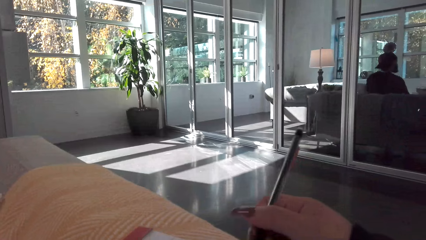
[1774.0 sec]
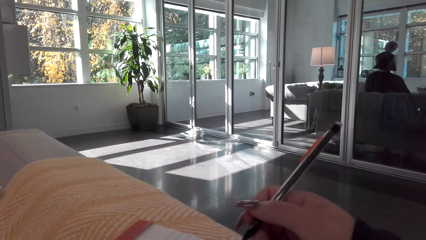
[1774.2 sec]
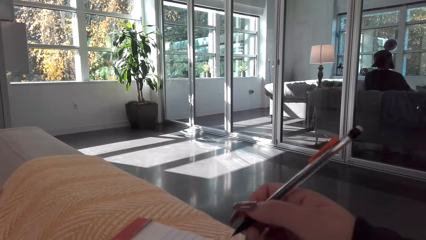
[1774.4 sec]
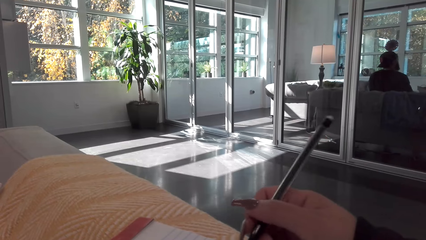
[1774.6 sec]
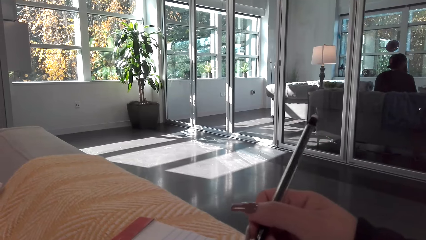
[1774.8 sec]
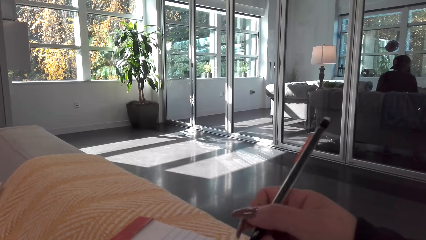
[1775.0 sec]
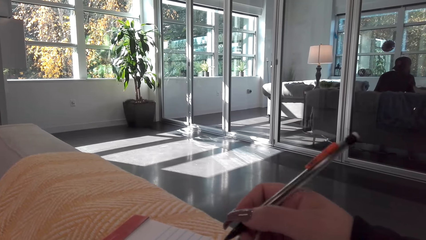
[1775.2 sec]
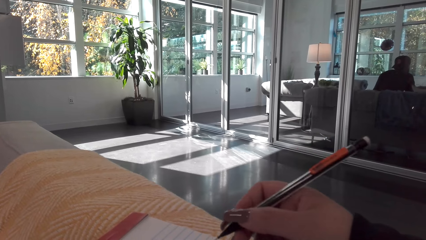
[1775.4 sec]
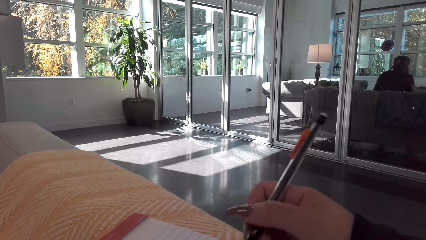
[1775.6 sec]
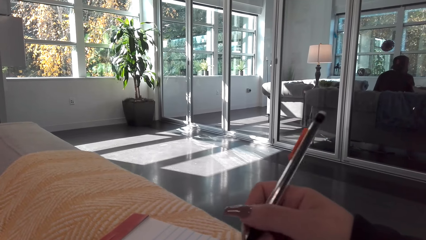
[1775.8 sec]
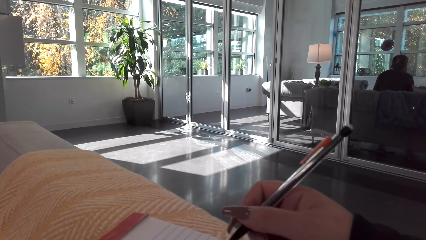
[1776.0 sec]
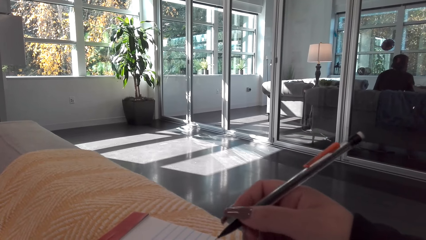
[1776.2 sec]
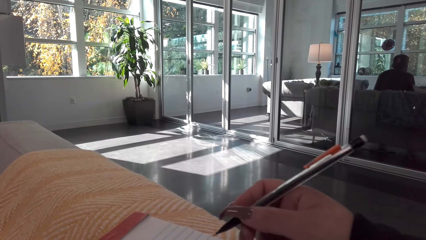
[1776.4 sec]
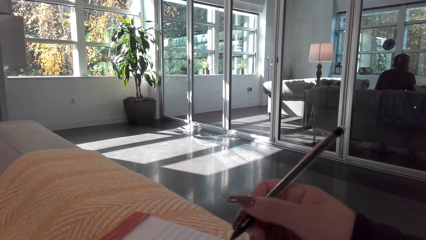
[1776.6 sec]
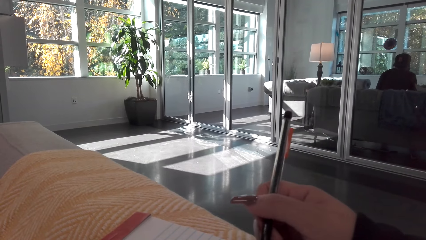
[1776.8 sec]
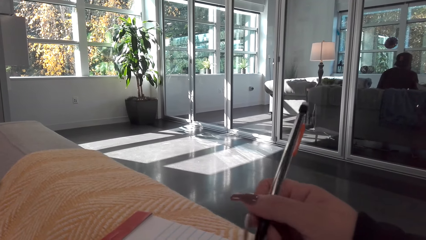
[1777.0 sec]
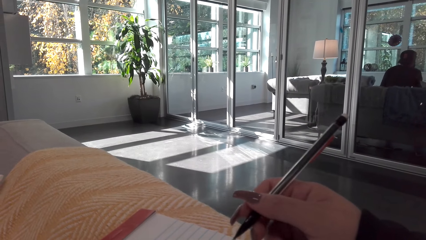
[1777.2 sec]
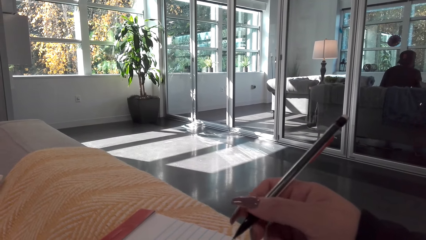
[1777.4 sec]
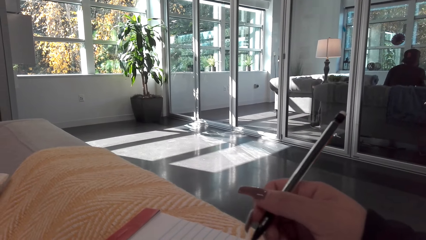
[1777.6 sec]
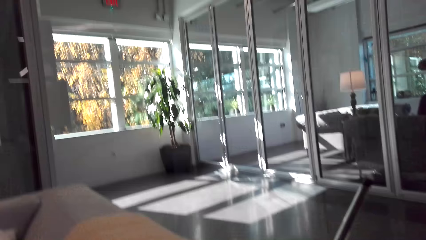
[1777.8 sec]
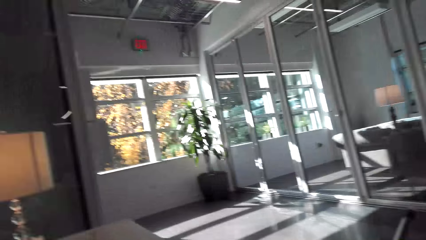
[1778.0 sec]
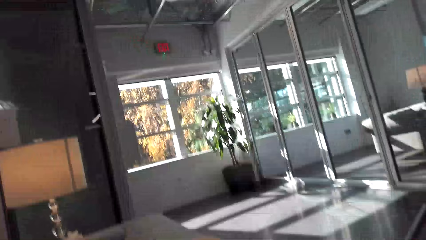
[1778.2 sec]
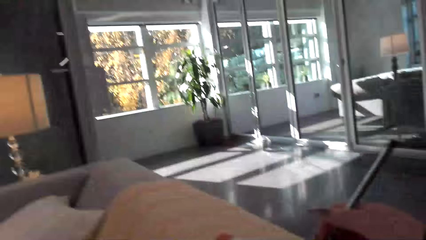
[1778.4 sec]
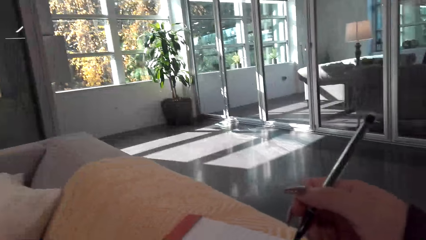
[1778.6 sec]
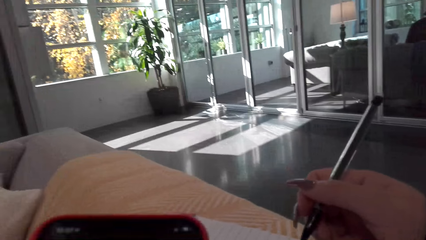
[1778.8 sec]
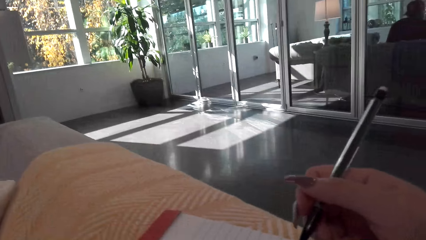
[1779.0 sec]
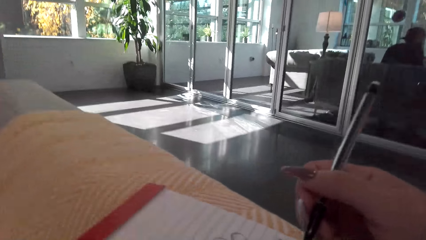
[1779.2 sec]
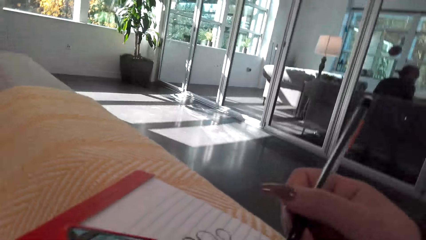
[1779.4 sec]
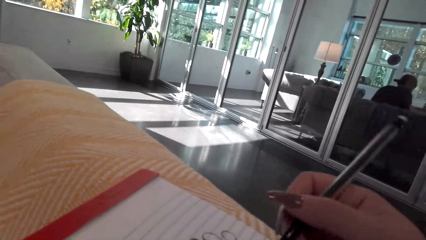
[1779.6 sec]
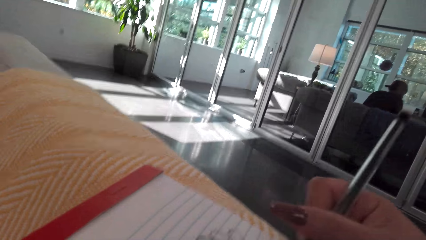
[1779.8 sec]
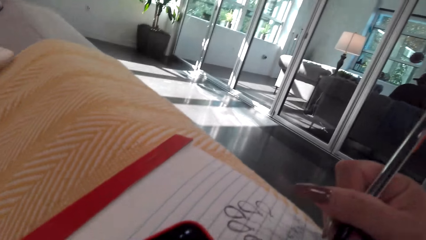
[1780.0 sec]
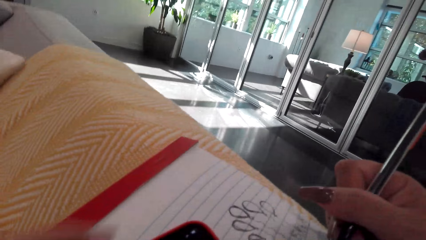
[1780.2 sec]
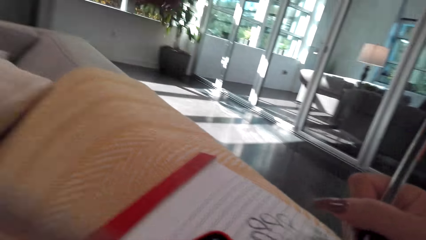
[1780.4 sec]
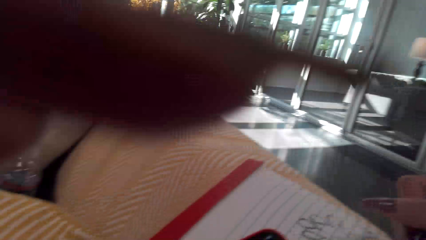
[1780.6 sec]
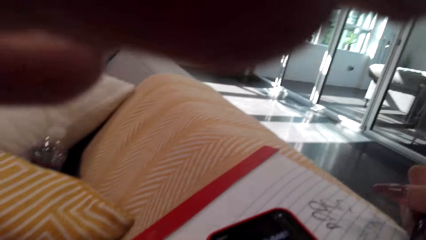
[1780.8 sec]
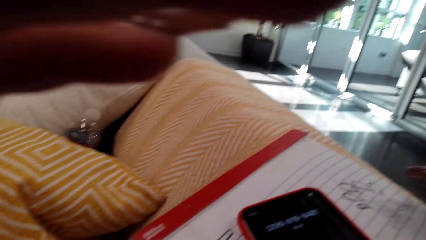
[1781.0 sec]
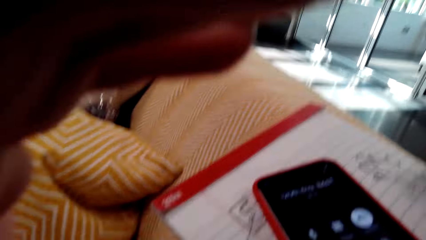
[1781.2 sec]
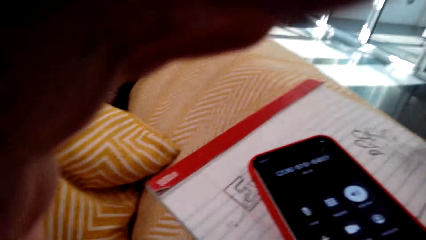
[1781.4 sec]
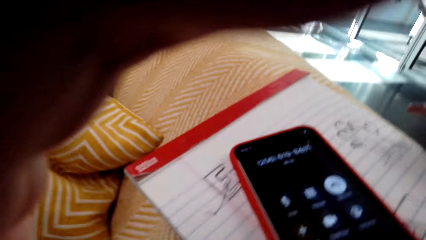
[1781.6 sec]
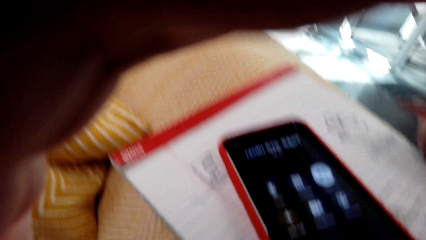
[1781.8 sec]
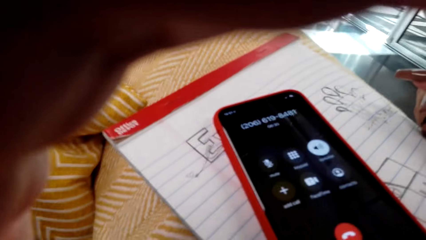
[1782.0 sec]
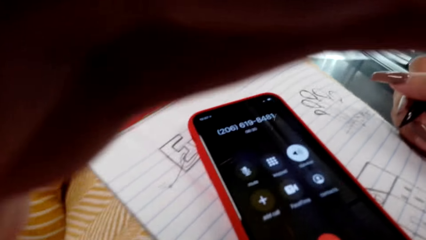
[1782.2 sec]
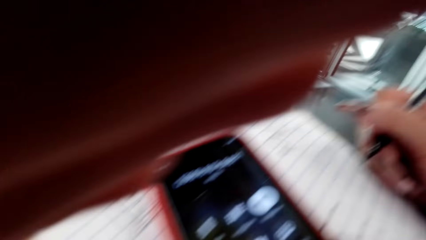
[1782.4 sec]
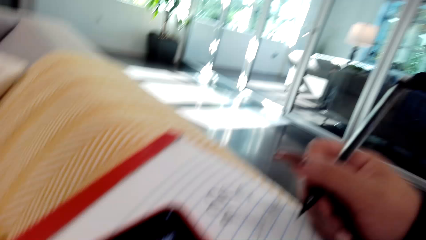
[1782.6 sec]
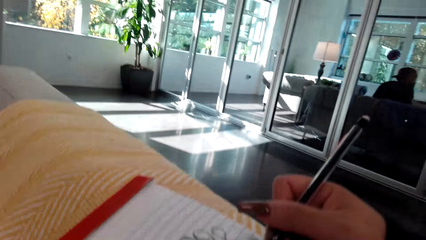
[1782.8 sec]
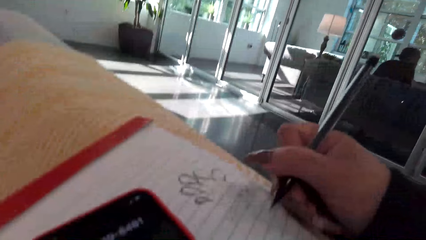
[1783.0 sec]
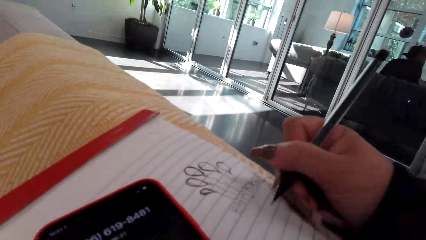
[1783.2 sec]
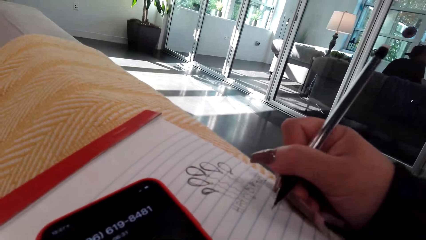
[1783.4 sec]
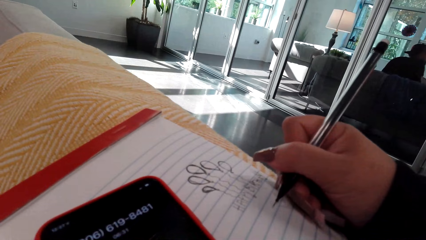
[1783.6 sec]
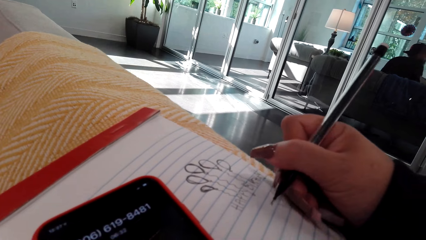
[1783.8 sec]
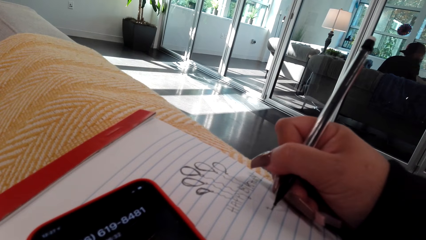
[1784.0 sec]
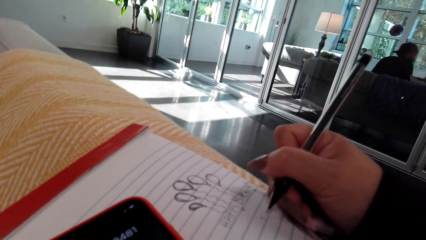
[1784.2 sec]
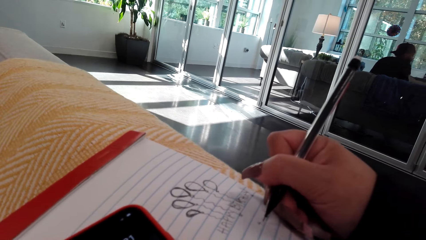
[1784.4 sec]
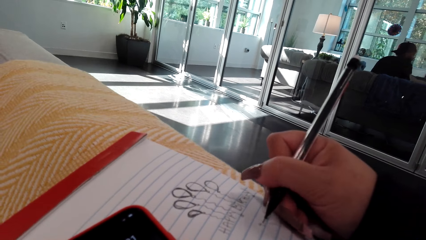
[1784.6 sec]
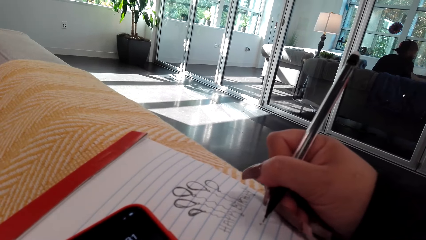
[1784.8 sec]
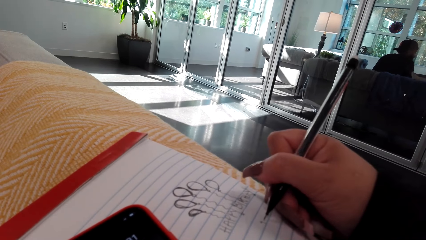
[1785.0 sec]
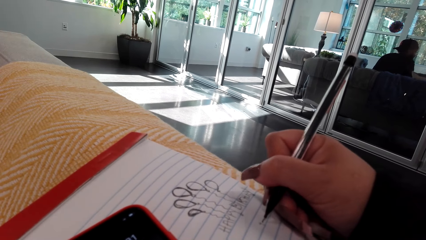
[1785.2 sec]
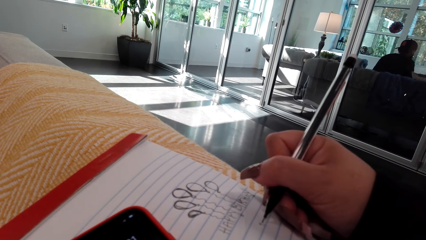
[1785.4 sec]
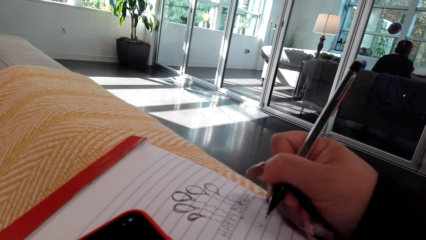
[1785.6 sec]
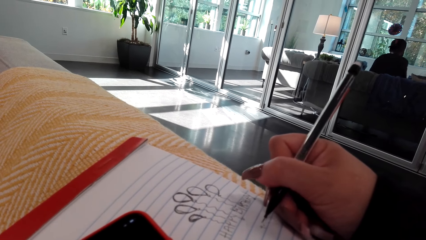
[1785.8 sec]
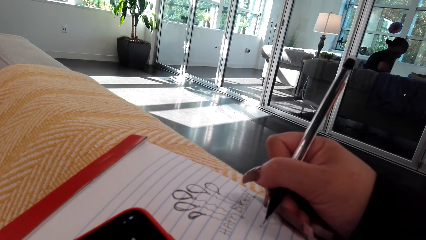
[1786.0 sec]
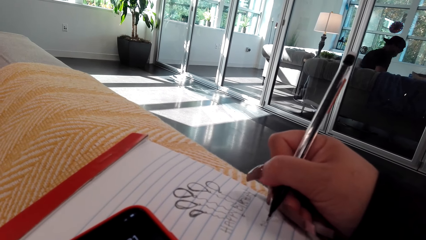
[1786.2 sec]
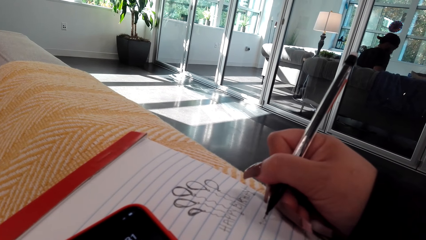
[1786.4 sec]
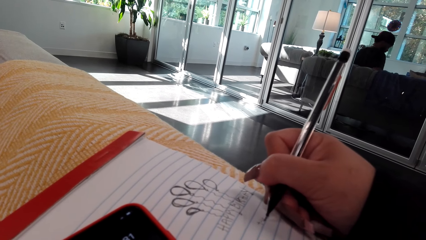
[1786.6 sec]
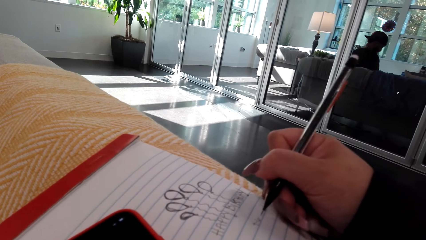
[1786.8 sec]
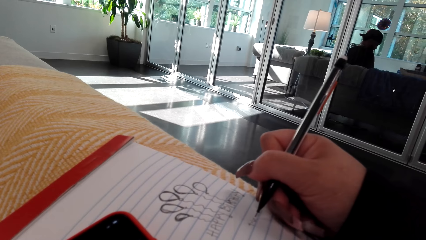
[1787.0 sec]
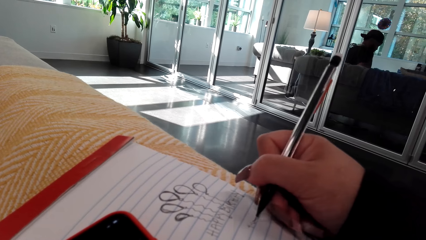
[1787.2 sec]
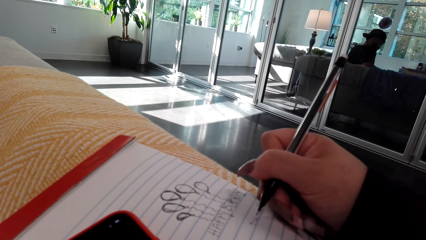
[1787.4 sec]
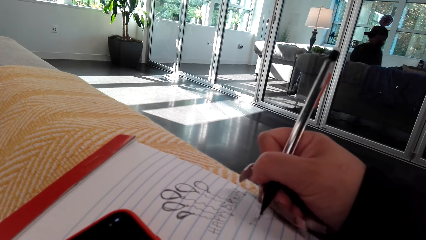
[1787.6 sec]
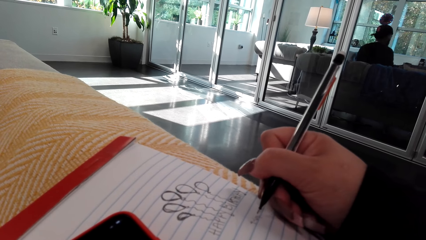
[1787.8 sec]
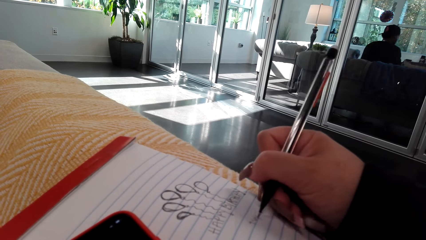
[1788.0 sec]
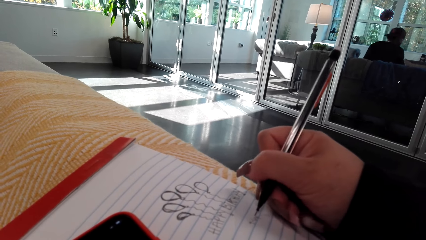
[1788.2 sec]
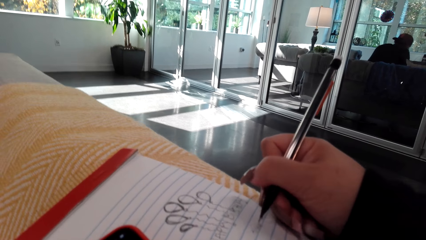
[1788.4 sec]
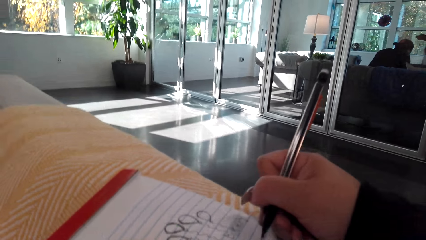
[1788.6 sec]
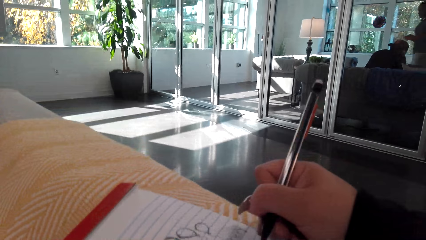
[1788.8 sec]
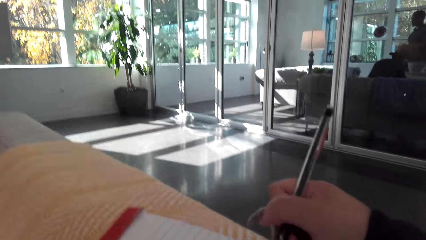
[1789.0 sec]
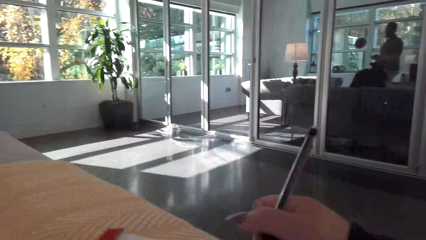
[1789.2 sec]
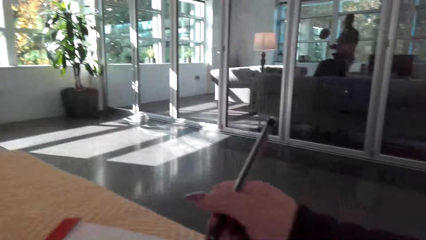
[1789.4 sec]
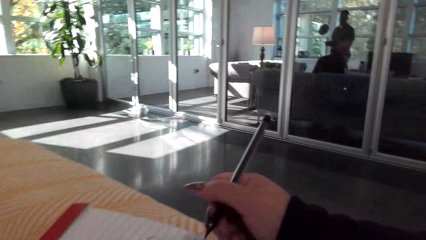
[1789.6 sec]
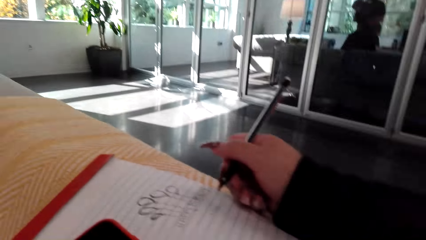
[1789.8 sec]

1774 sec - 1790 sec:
The camera wearer moves his hand. He lifts his hand. He adjusts the camera. He looks at the phone. He draws on the book with a pen. He talks with a person on the phone.
